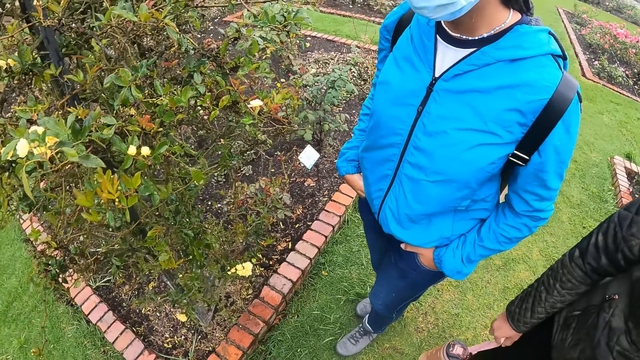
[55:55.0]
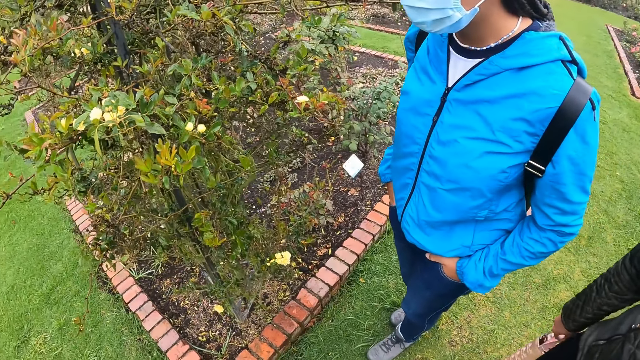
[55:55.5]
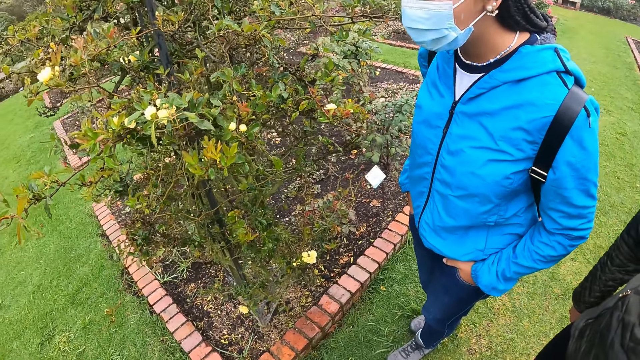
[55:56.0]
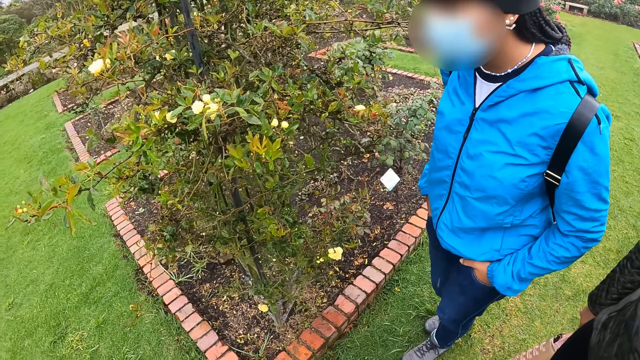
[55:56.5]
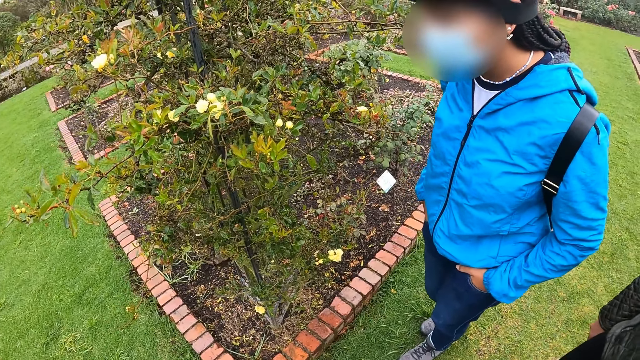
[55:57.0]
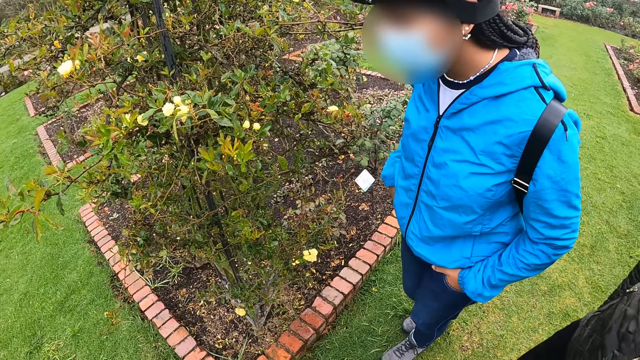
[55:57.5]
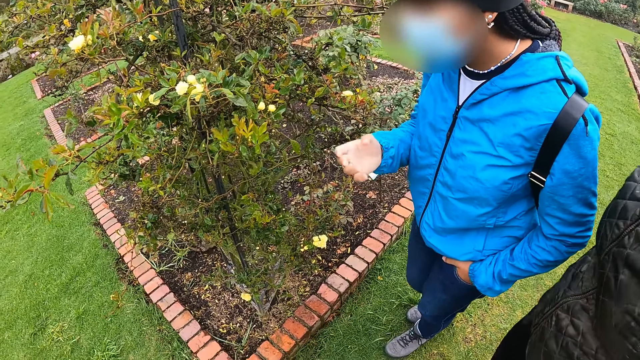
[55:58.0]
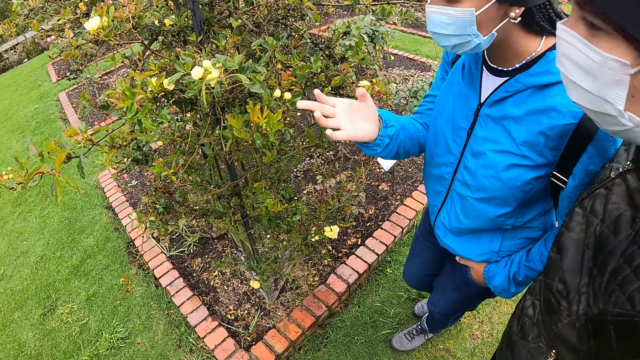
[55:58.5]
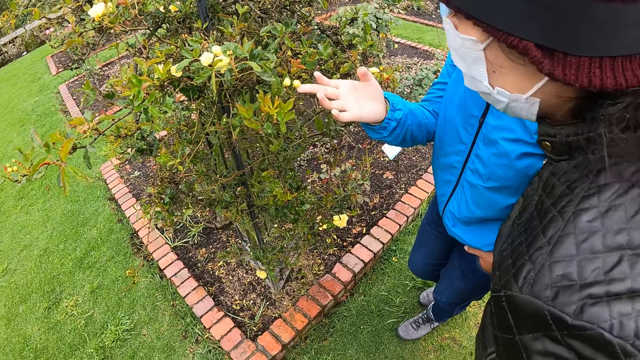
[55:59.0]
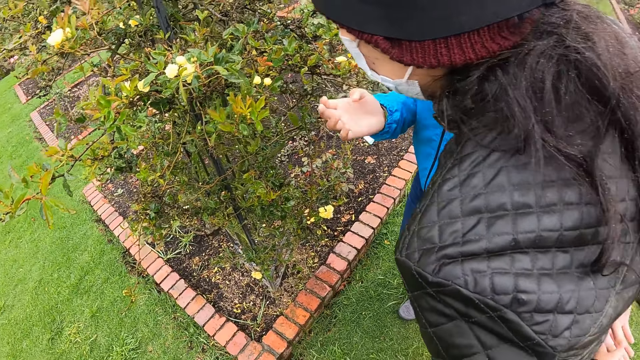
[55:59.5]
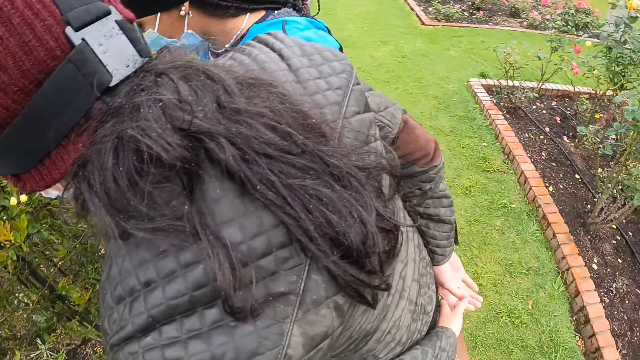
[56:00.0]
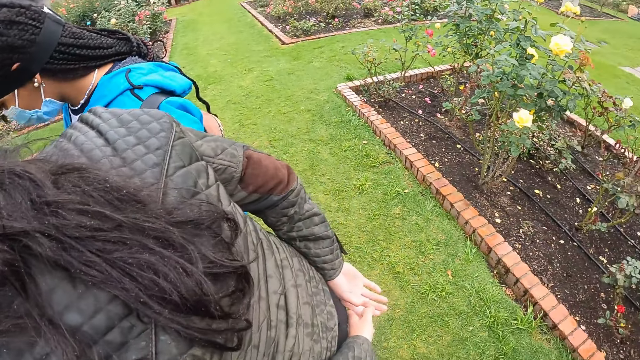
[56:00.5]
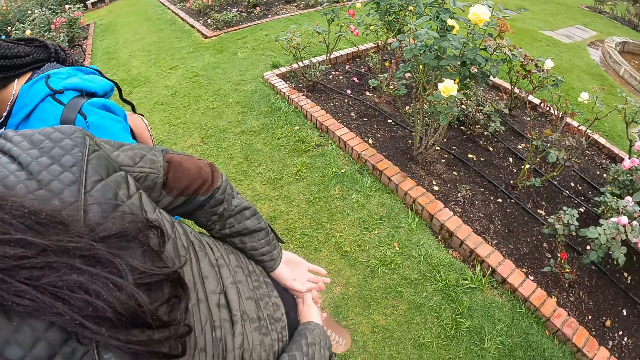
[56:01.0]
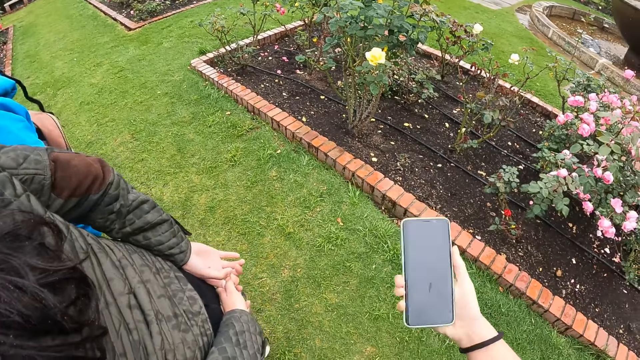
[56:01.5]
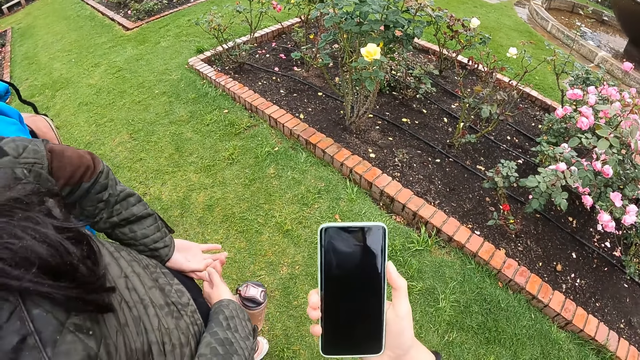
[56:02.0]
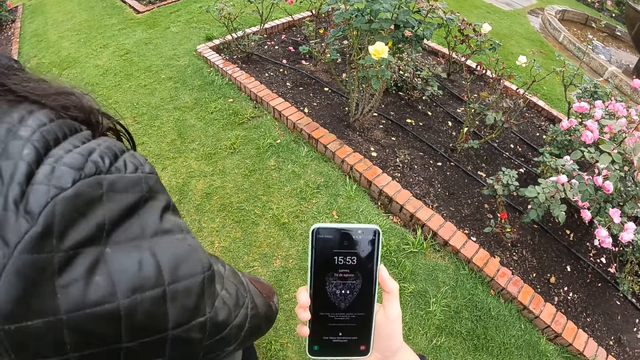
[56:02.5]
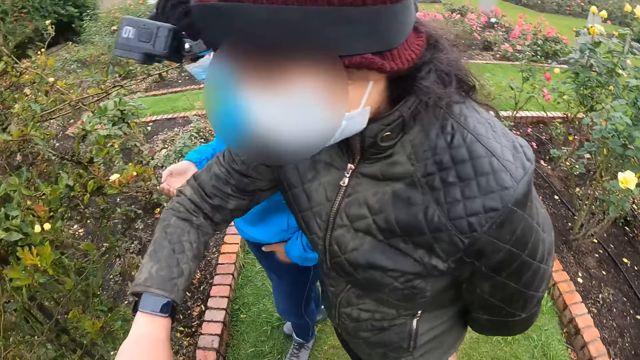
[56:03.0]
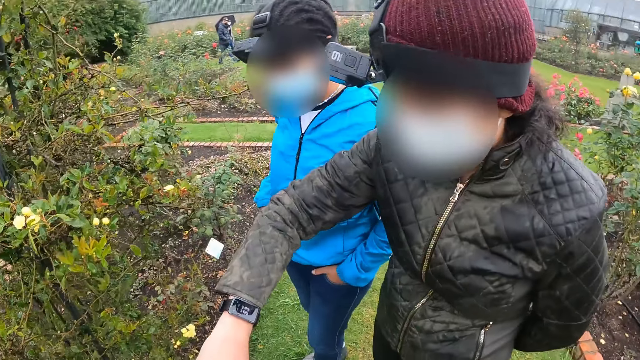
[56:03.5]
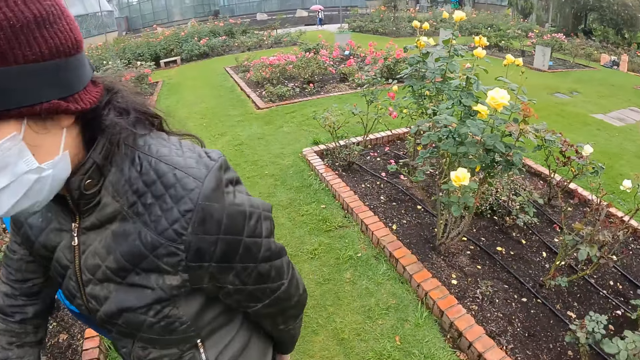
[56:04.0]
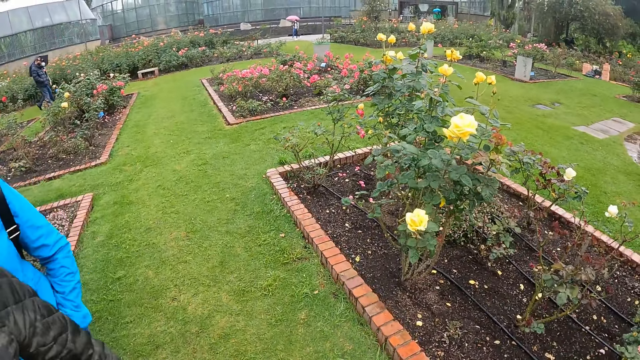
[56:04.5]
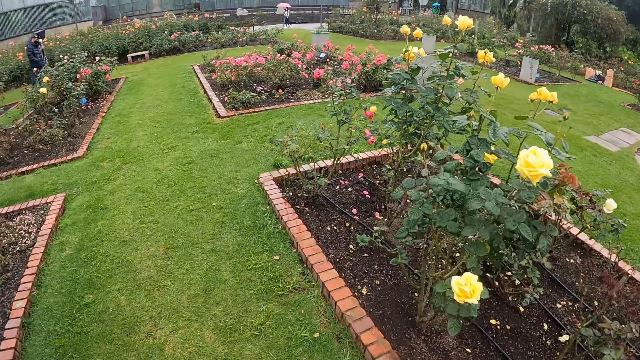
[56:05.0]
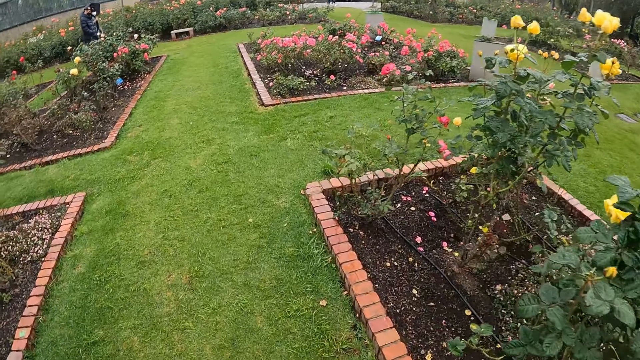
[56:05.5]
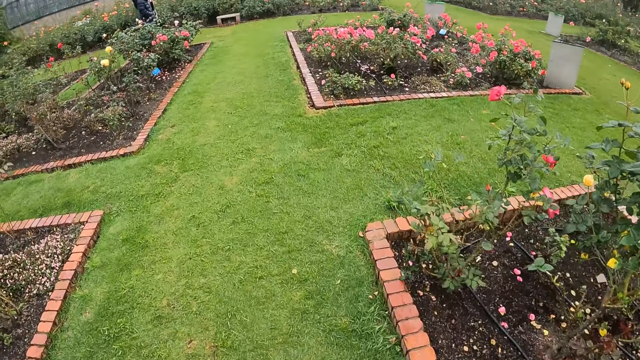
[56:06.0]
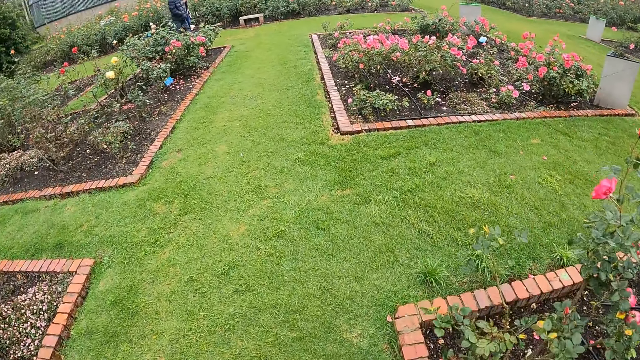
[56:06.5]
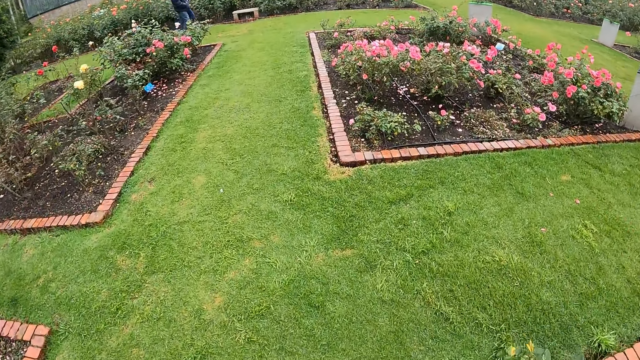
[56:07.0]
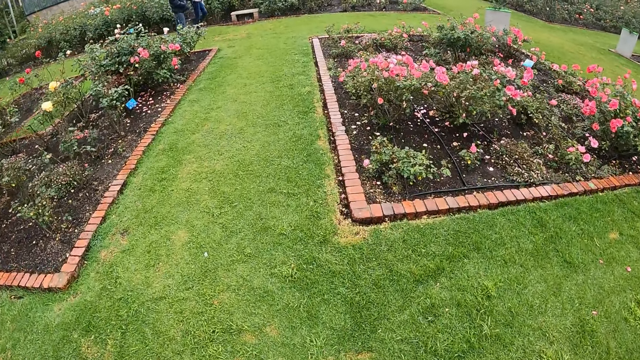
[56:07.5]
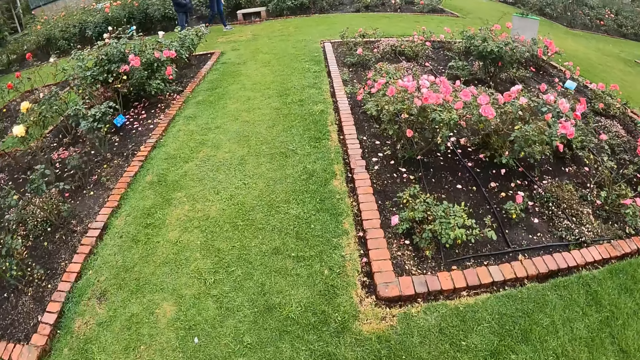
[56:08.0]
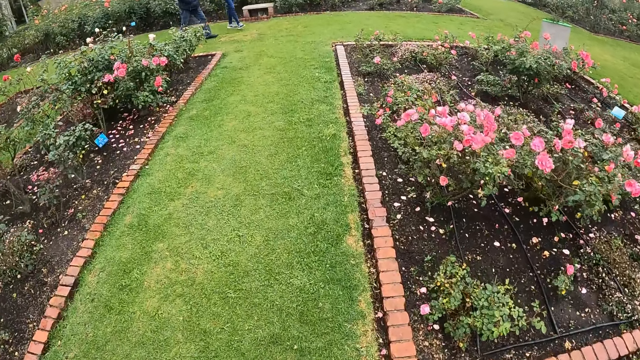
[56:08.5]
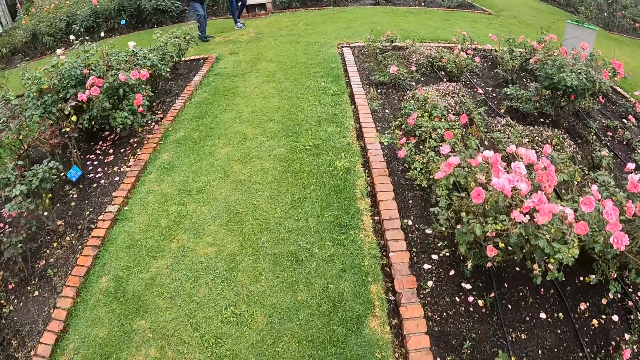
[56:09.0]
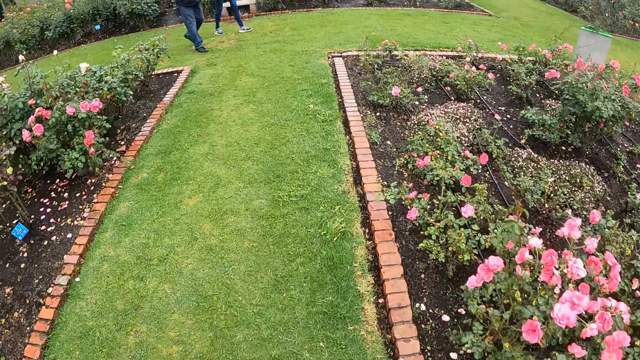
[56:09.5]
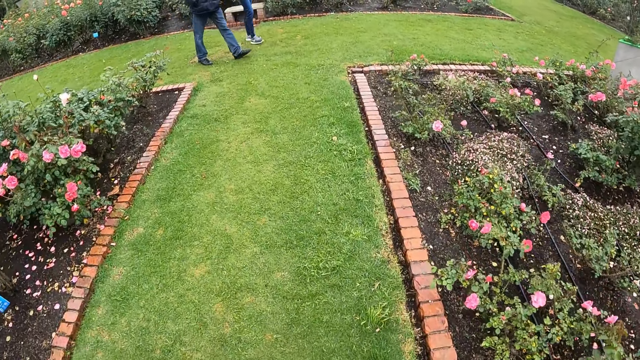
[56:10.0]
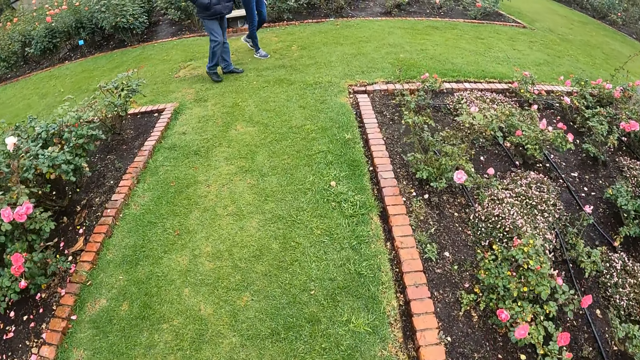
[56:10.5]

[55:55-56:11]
The woman stretches her right hand towards a flower. The camera wearer brings out the phone from her pocket with her right hand. She looks at the phone. She operates the phone with her right hand. She walks away from the garden alongside a group of people. She walks along the flower bed.

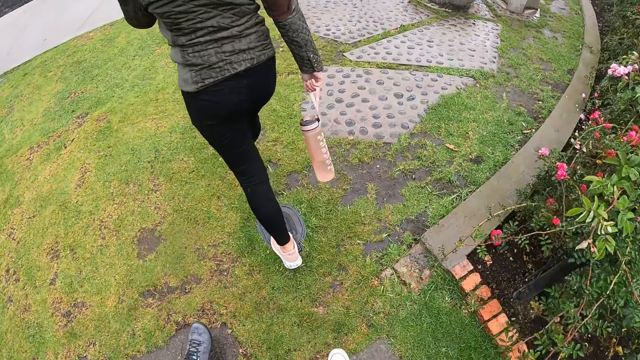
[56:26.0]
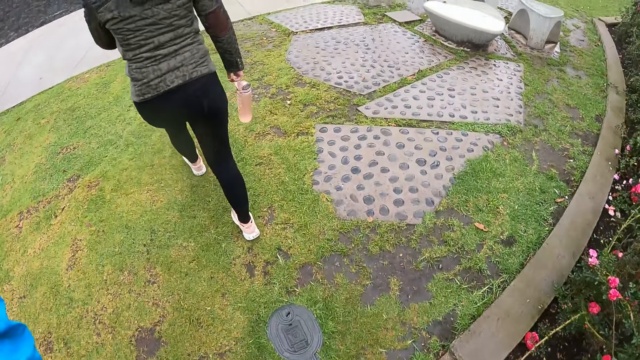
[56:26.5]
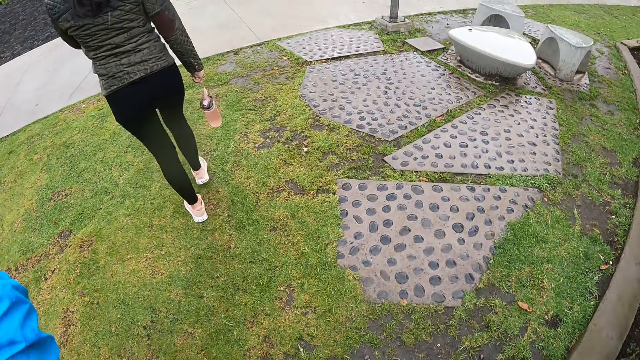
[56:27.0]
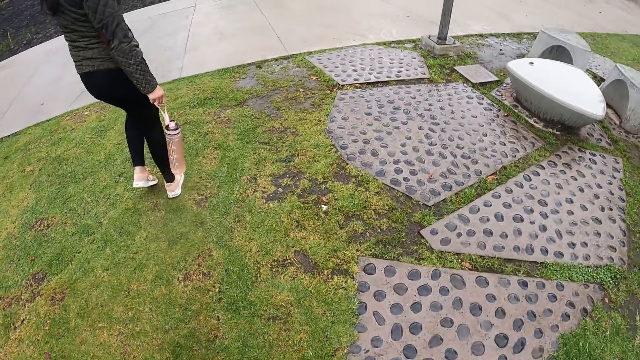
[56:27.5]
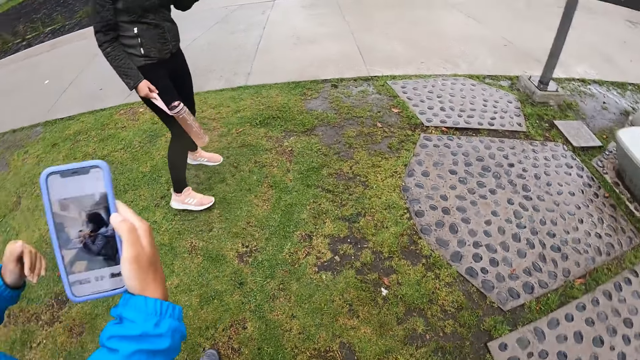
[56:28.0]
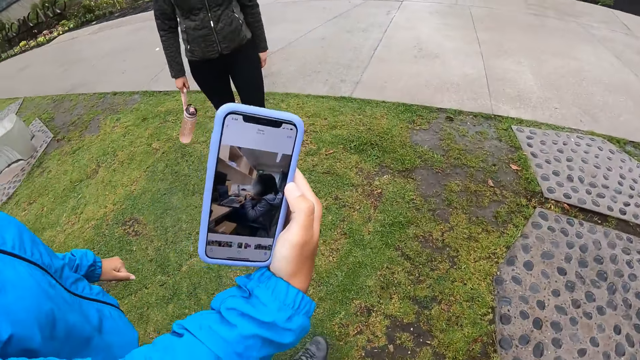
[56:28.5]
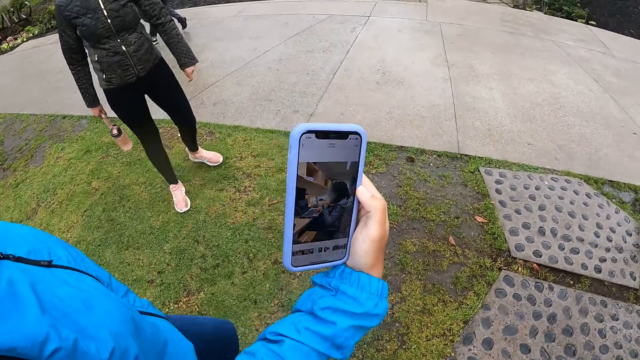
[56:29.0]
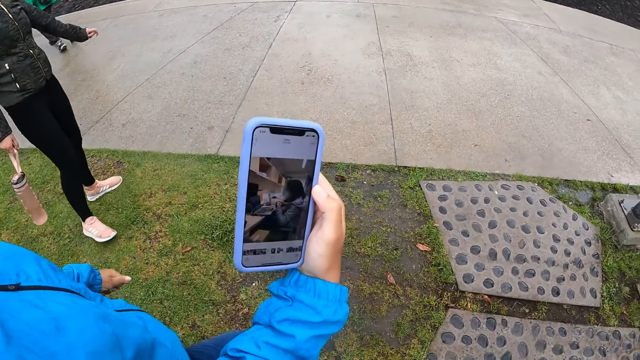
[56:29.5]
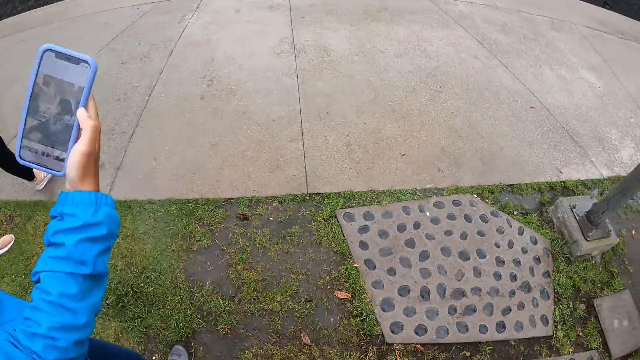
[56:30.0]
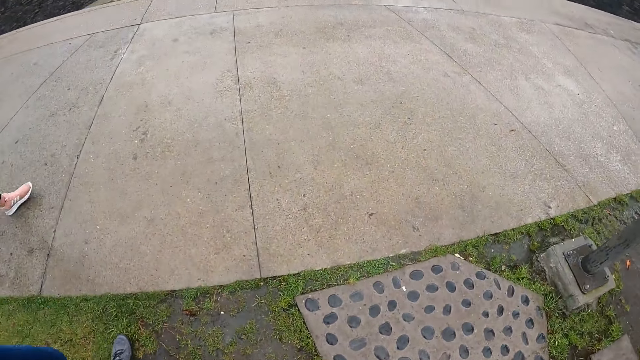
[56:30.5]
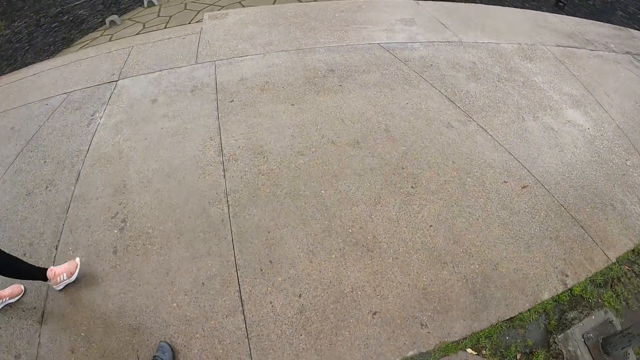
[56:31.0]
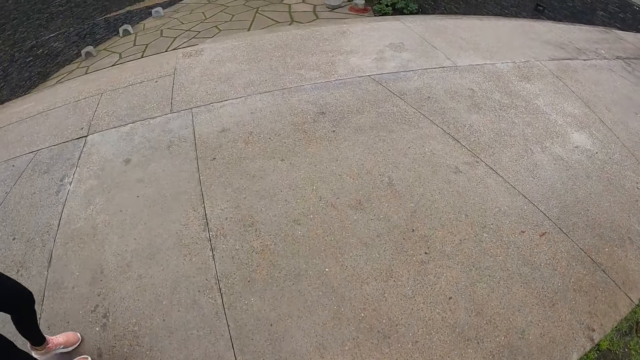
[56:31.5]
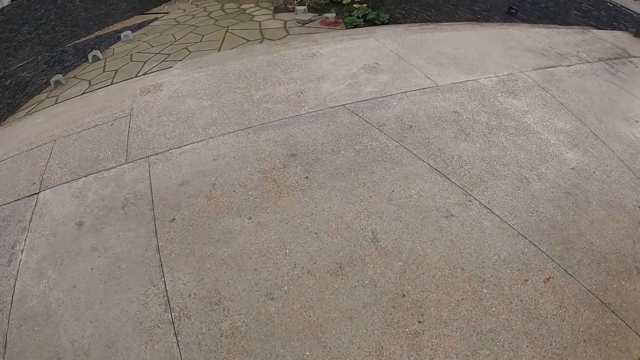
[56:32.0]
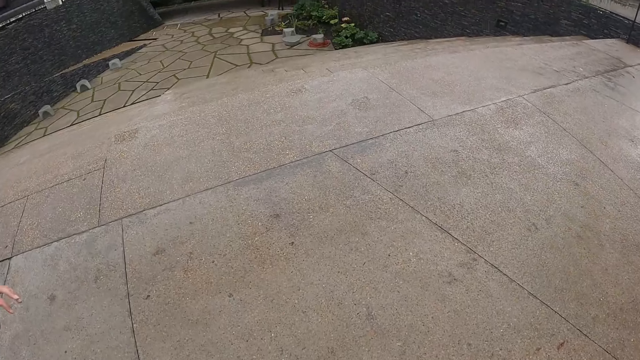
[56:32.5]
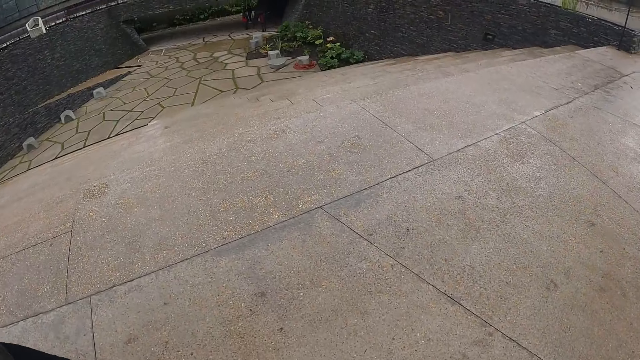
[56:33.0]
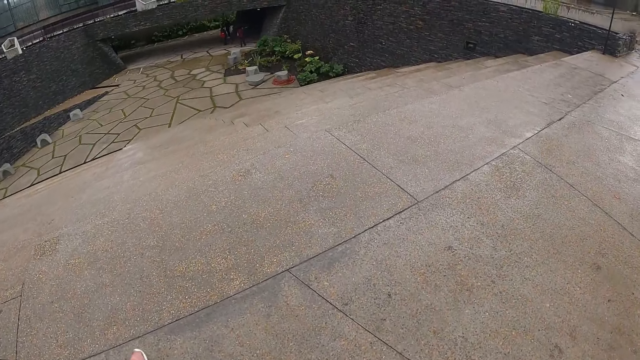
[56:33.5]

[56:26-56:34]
The camera wearer interacts with the woman. The woman shows off the phone to the camera wearer. The camera wearer looks at the woman's phone. They walk on the pavements.
